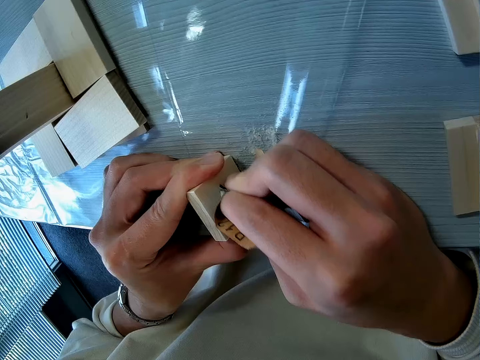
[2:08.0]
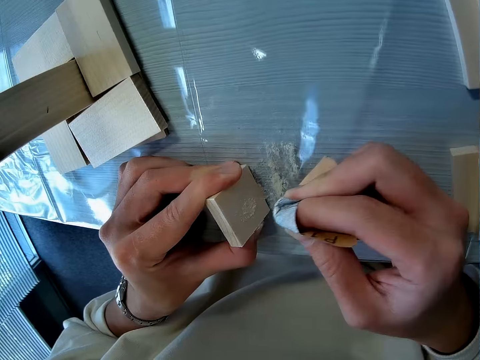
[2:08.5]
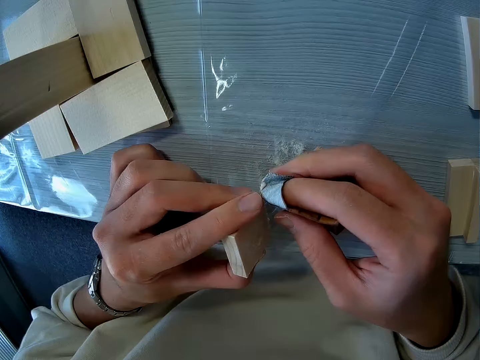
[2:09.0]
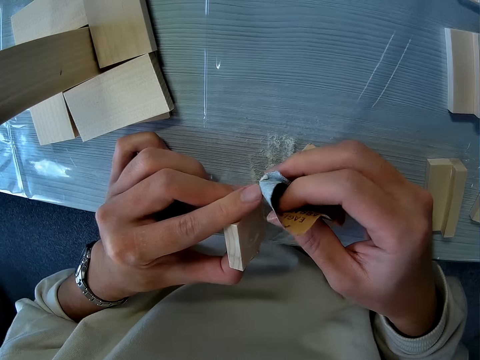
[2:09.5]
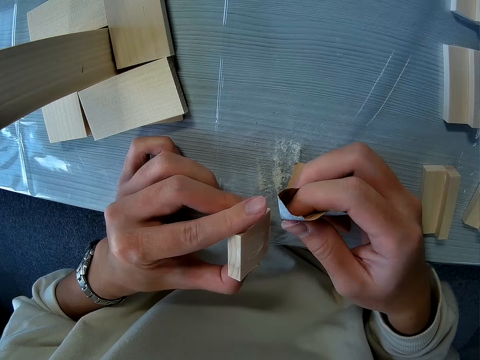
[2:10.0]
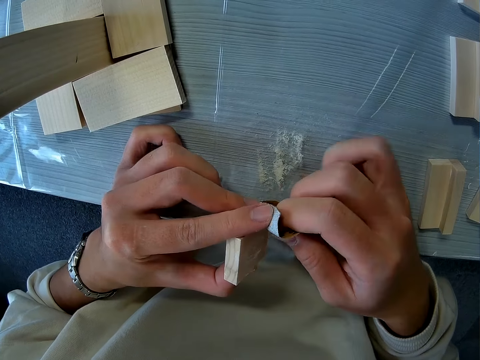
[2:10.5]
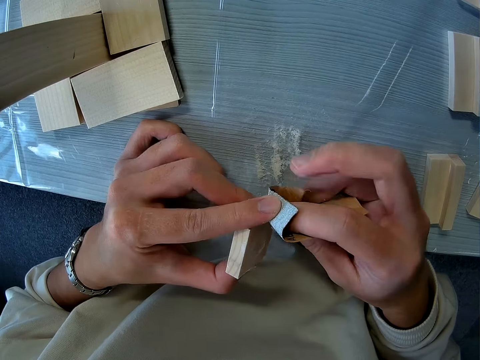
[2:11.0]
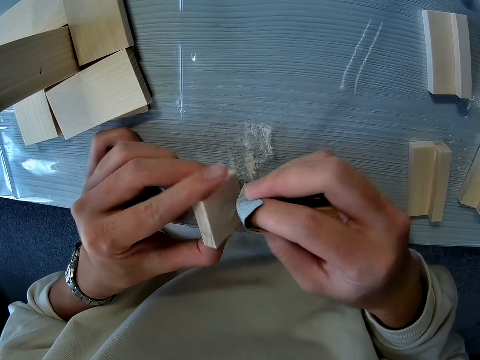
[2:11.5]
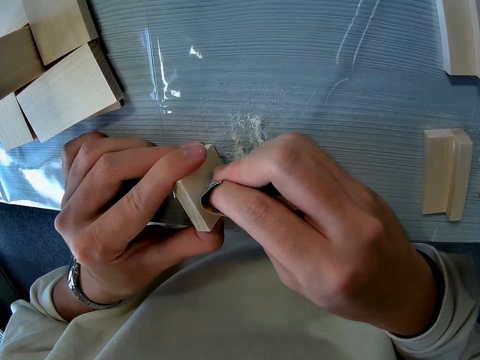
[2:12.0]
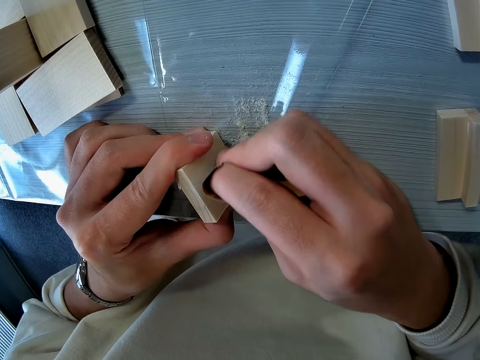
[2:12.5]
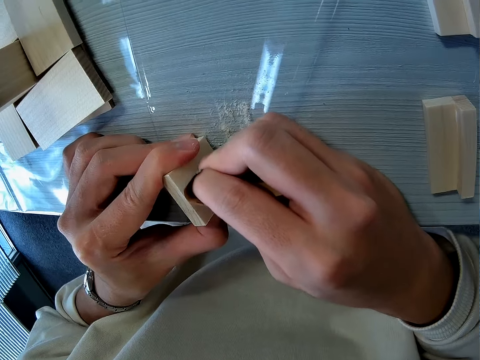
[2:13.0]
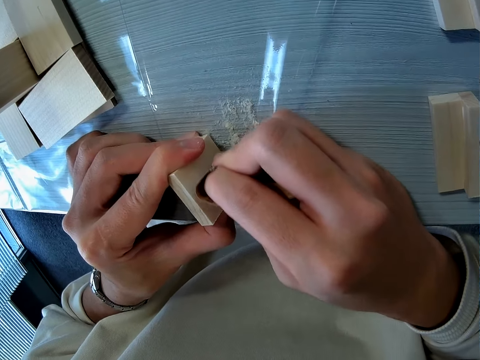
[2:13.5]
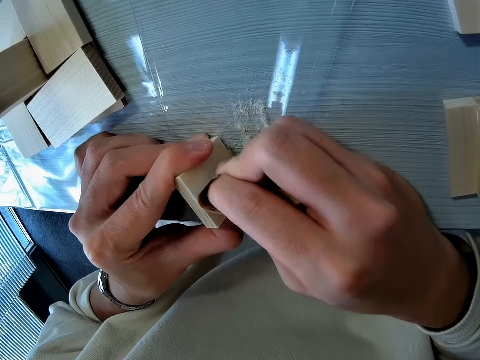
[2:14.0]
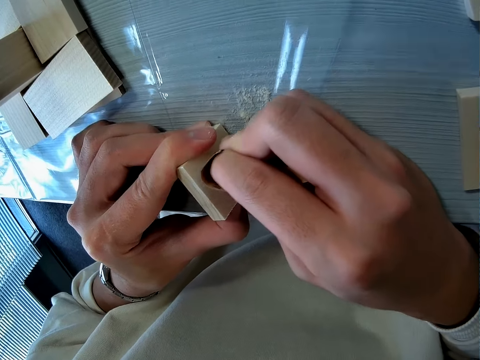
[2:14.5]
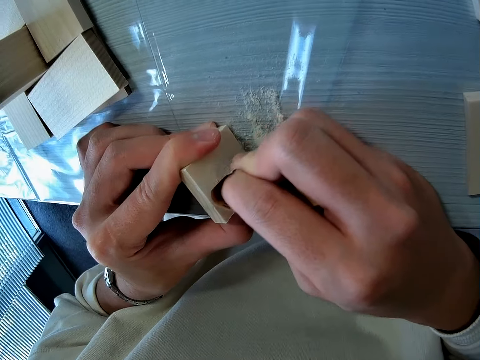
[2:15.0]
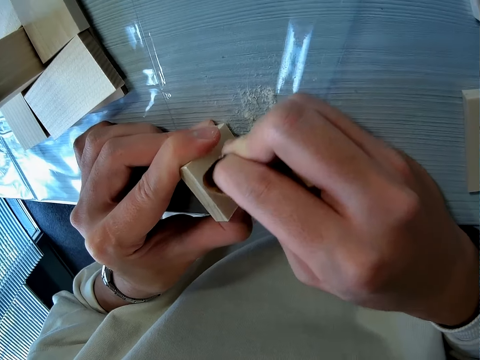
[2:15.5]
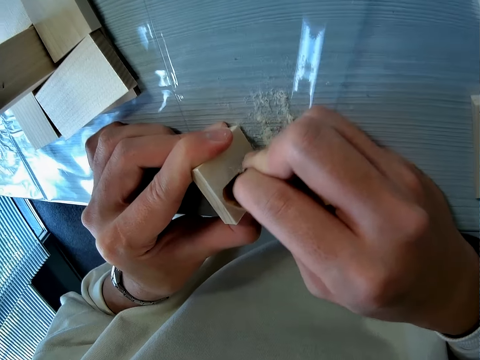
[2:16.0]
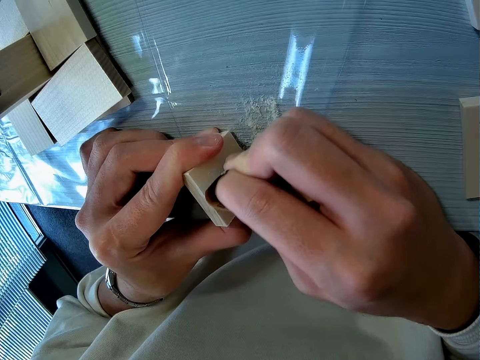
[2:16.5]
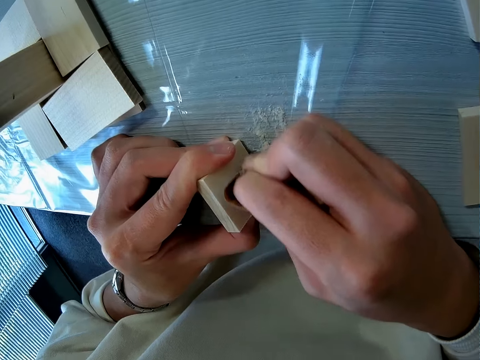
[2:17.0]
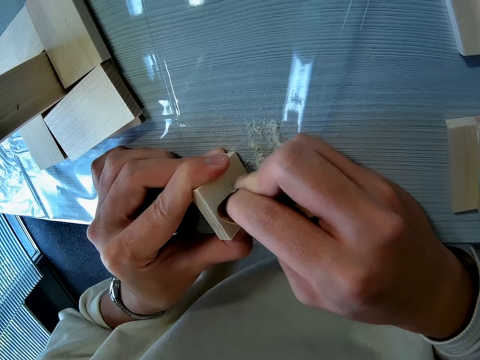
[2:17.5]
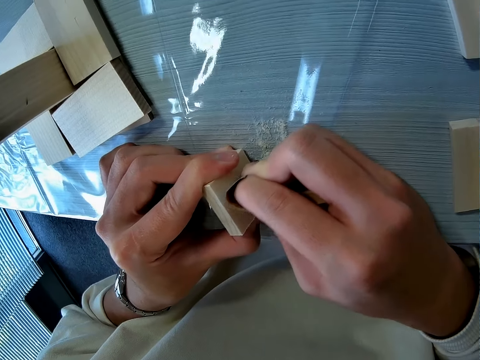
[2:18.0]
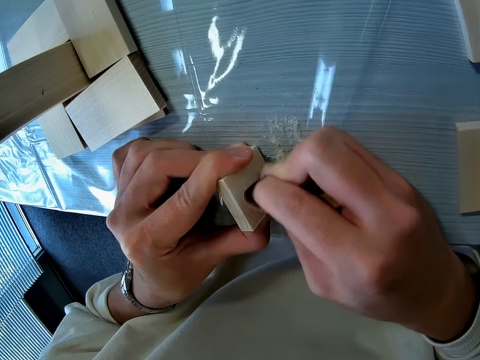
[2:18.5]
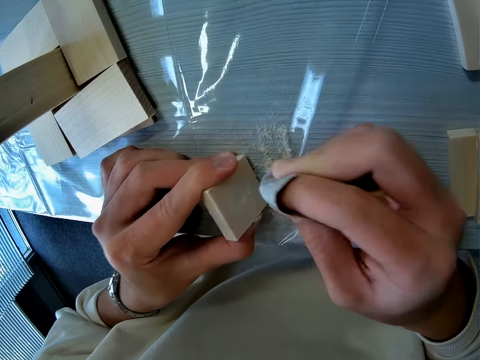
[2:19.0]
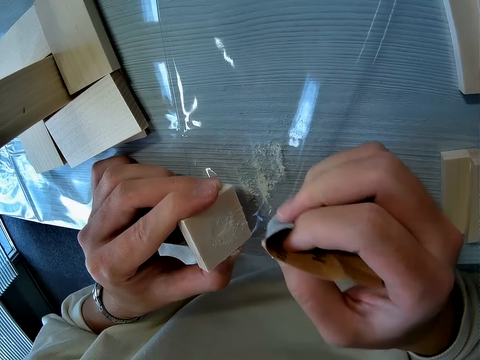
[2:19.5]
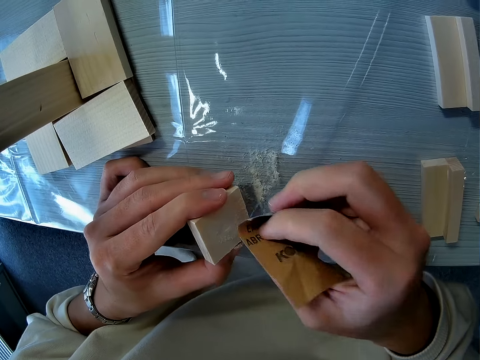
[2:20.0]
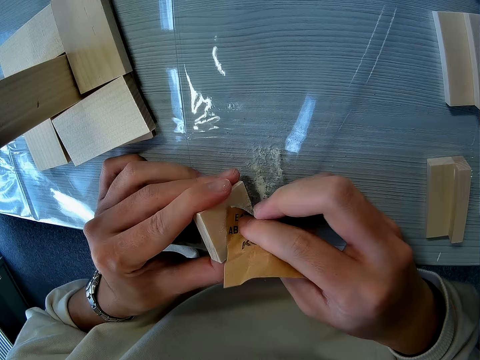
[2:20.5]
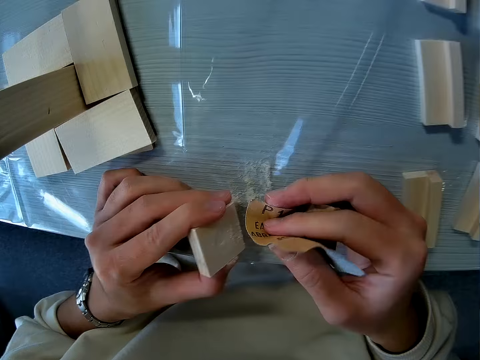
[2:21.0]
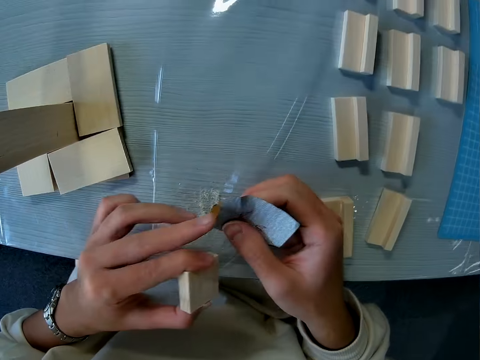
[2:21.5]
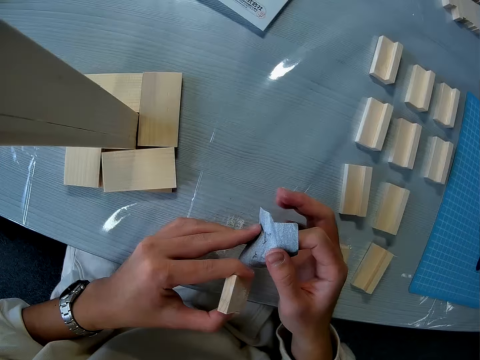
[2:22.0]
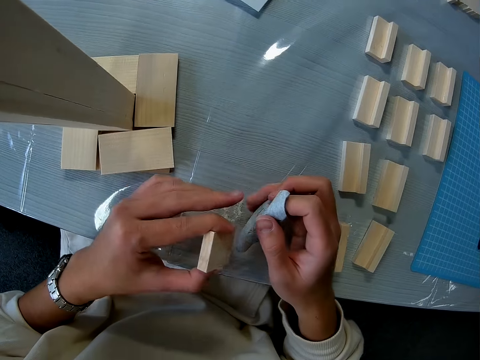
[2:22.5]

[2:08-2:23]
The camera wearer adjusts the sandpaper, folds the sandpaper, and sands the wood with the sandpaper. They adjust the sandpaper and fold the sandpaper.

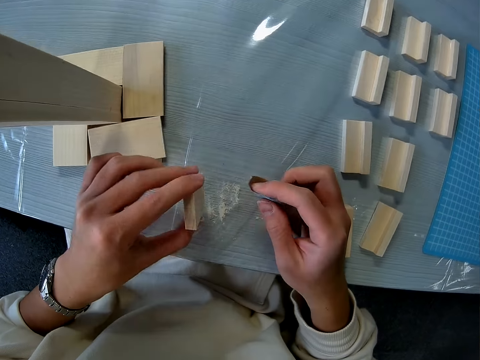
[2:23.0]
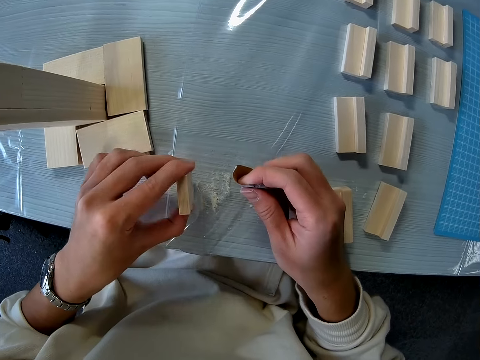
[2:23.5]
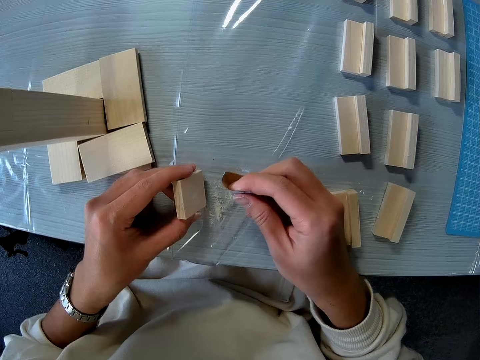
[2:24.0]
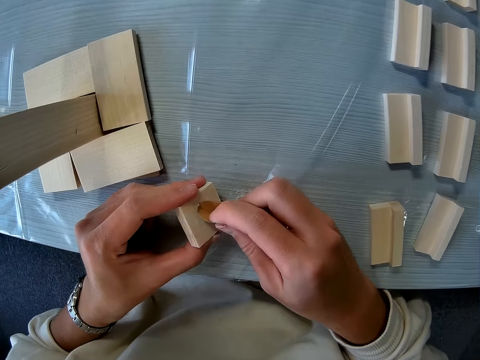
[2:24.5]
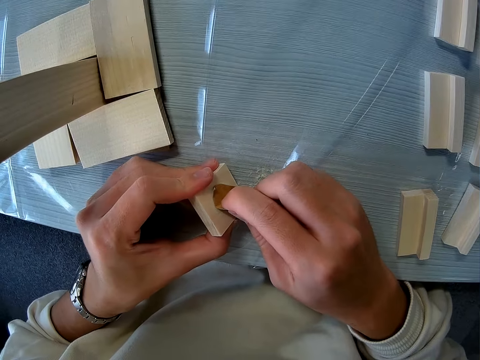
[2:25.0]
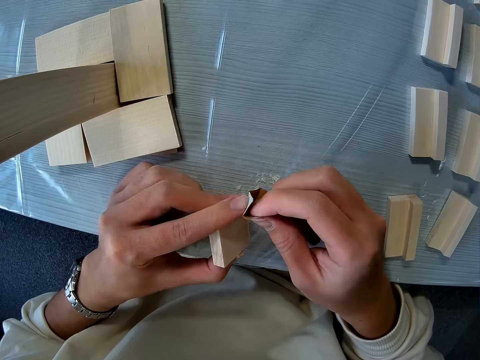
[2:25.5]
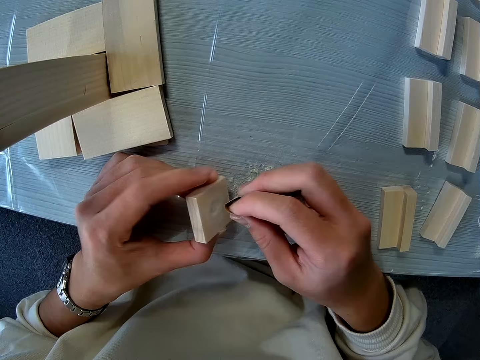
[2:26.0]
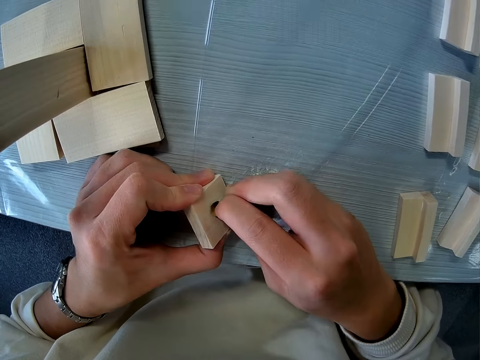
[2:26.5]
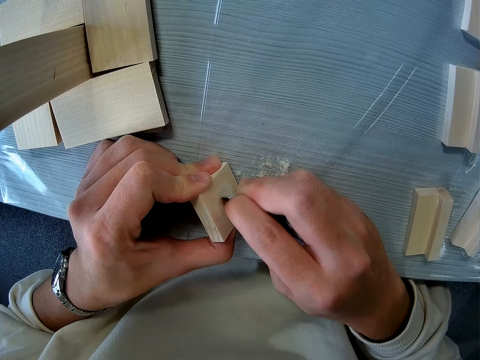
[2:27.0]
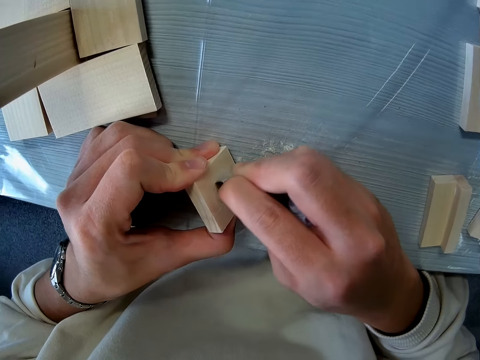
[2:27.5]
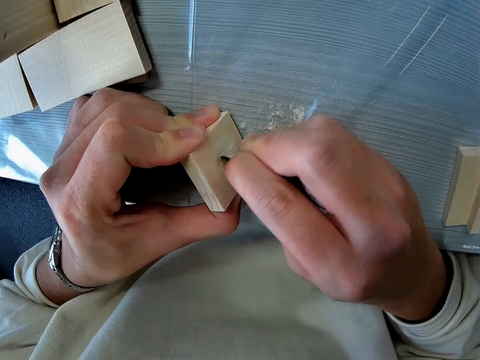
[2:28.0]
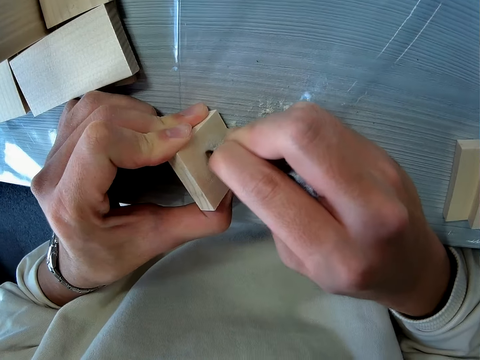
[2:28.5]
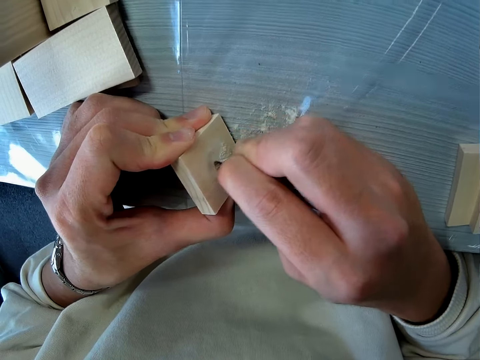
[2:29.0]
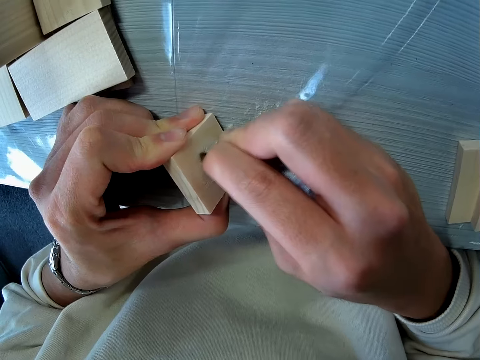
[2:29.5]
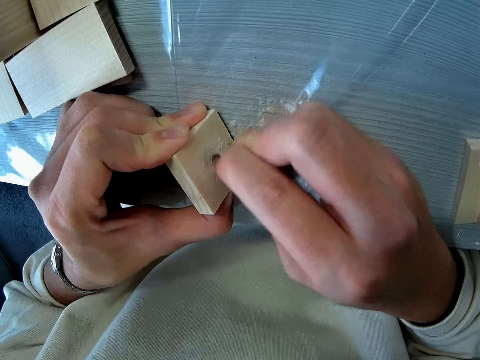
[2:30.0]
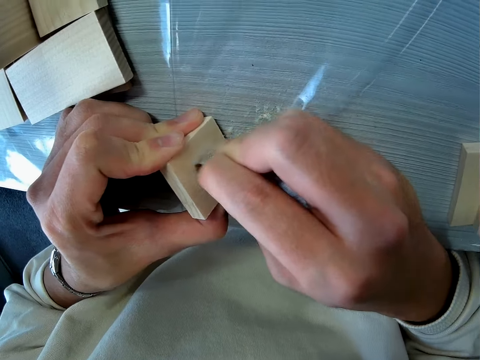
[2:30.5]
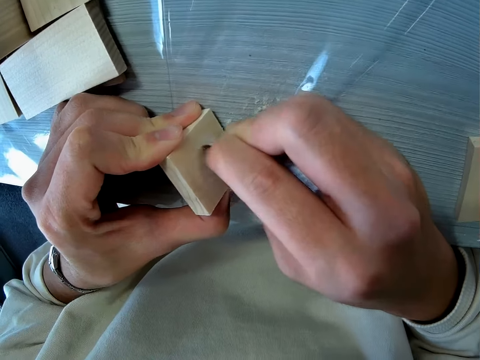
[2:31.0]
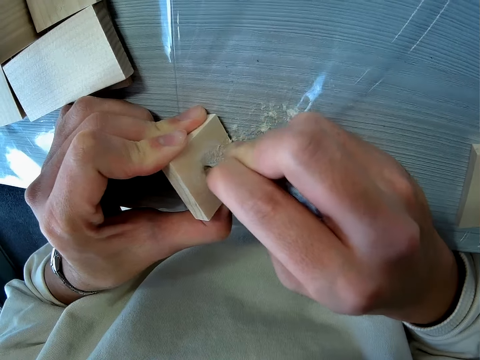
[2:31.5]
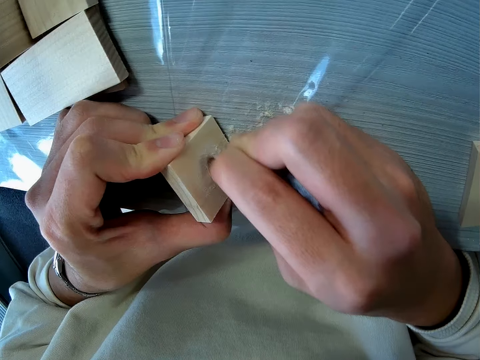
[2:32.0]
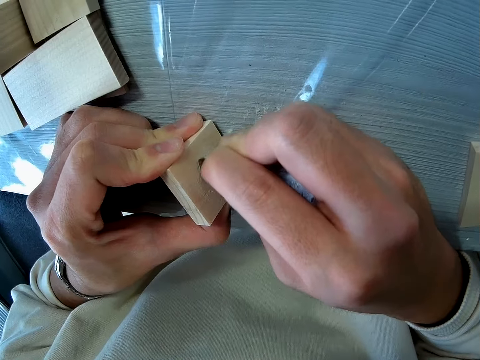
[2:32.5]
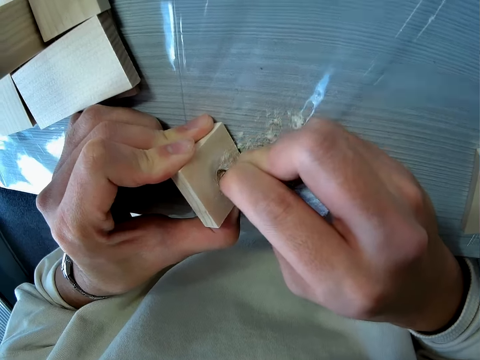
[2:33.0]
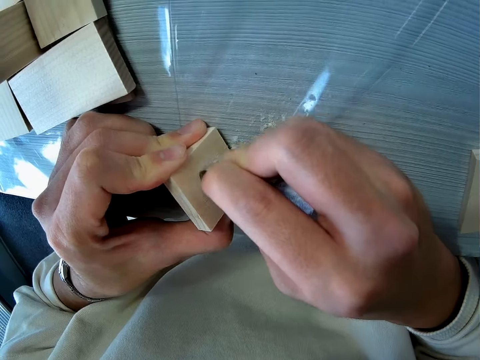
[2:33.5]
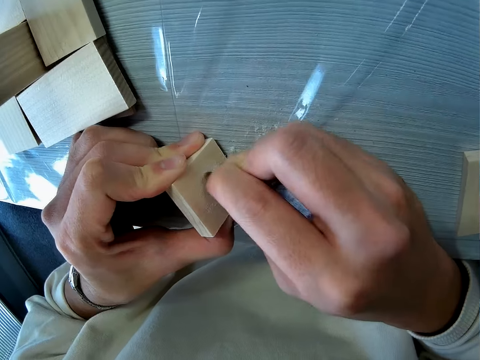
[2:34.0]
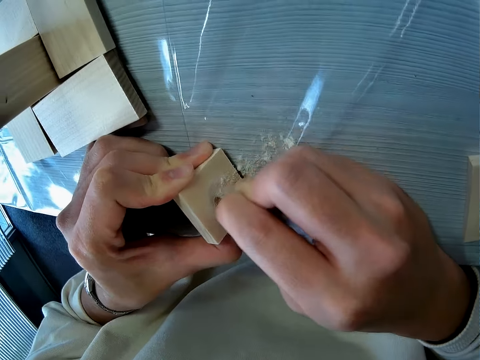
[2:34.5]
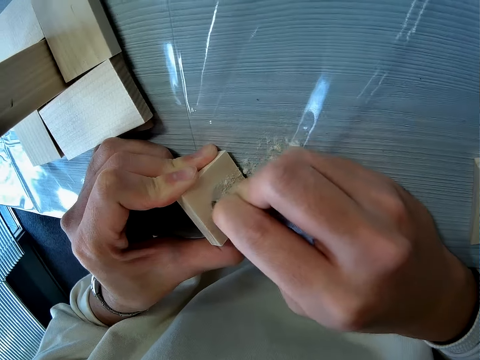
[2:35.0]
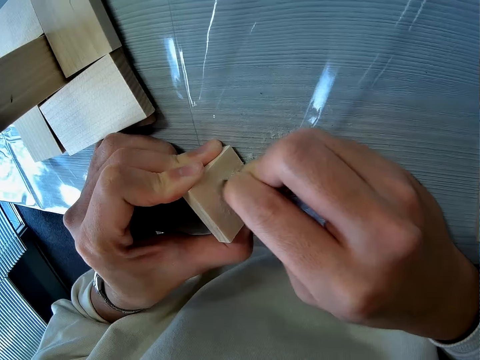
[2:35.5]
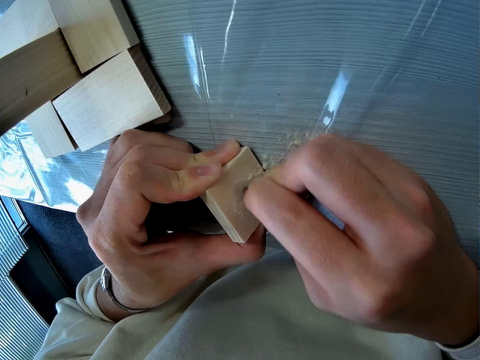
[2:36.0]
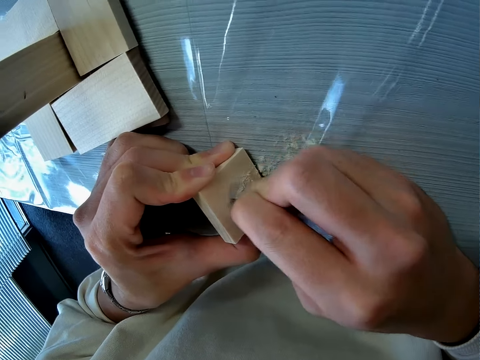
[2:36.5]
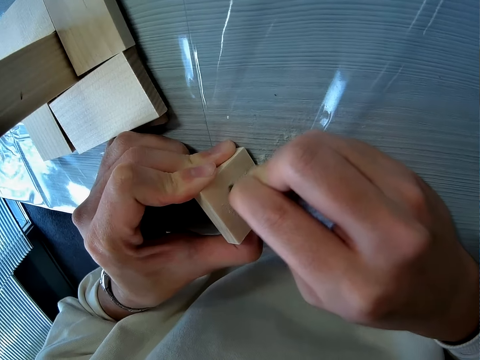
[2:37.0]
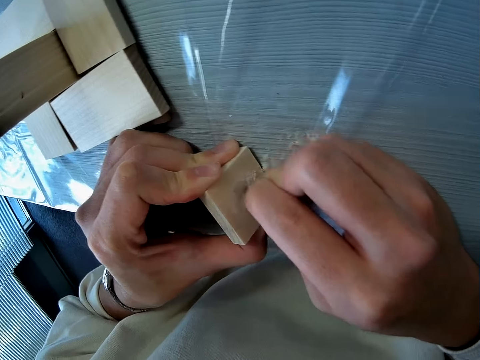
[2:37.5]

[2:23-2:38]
The camera wearer shakes off the wood chip from the wood, sands the wood with the sandpaper, and folds the sandpaper.
